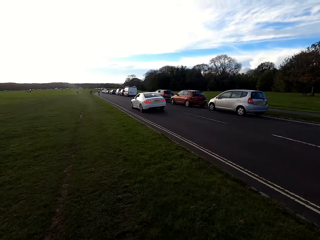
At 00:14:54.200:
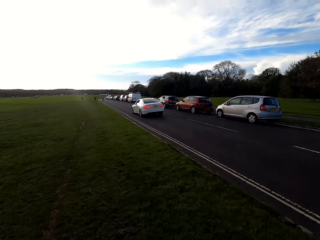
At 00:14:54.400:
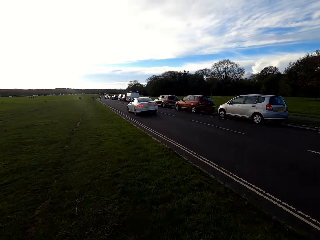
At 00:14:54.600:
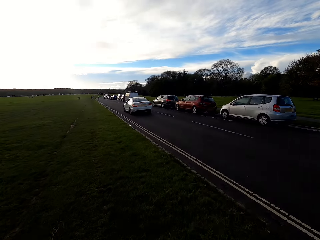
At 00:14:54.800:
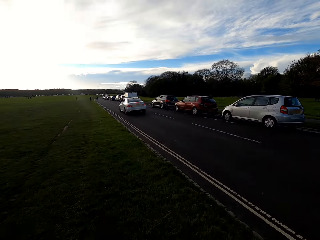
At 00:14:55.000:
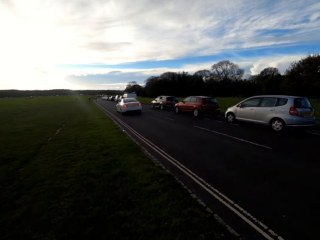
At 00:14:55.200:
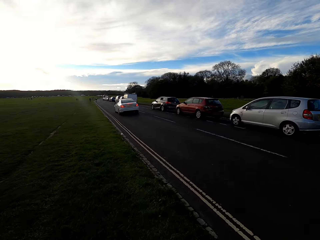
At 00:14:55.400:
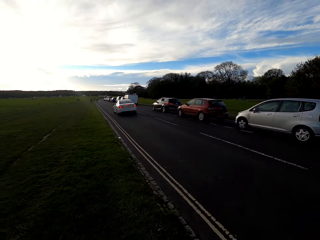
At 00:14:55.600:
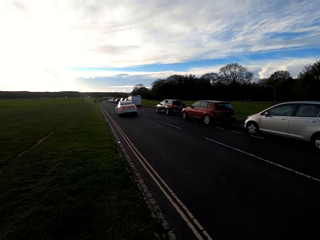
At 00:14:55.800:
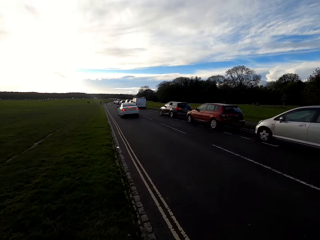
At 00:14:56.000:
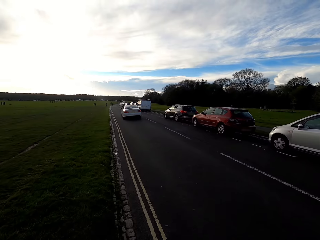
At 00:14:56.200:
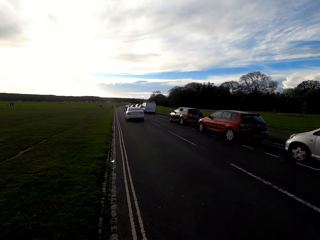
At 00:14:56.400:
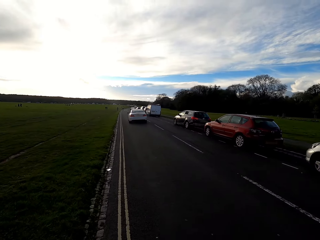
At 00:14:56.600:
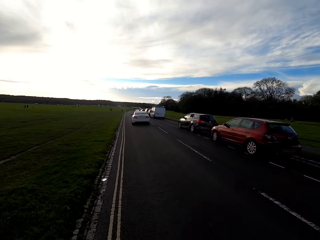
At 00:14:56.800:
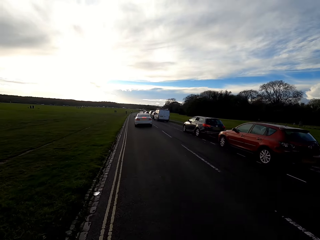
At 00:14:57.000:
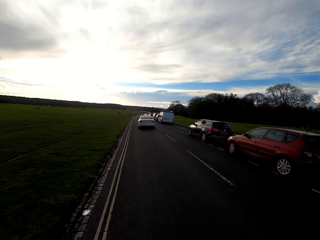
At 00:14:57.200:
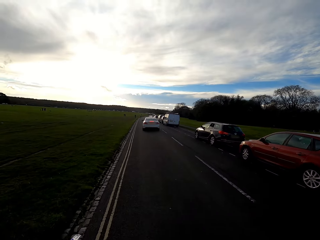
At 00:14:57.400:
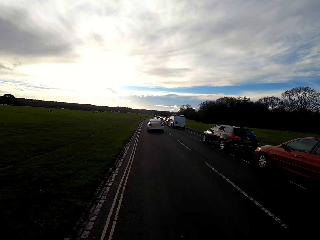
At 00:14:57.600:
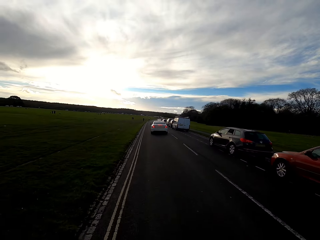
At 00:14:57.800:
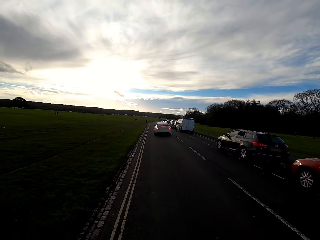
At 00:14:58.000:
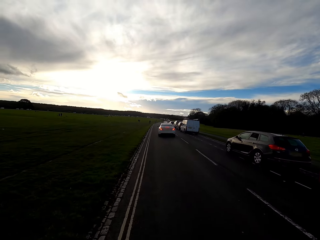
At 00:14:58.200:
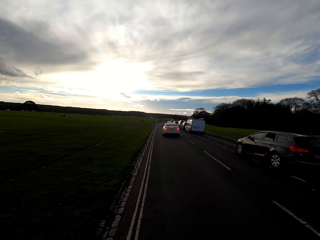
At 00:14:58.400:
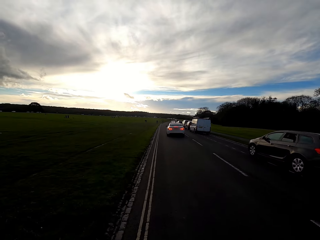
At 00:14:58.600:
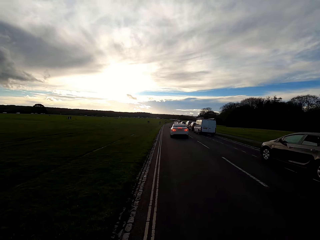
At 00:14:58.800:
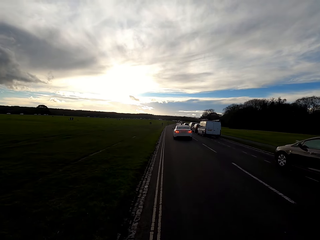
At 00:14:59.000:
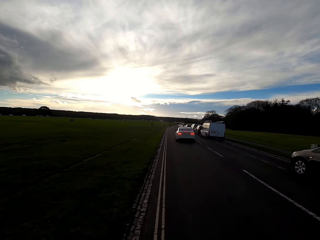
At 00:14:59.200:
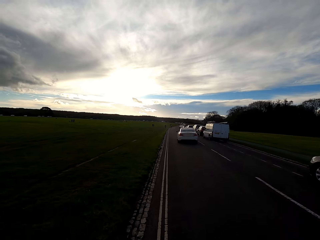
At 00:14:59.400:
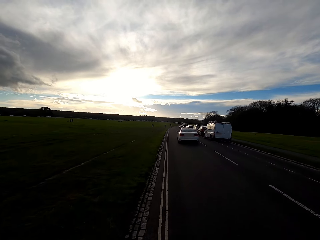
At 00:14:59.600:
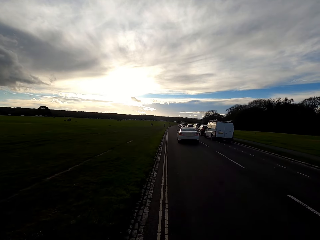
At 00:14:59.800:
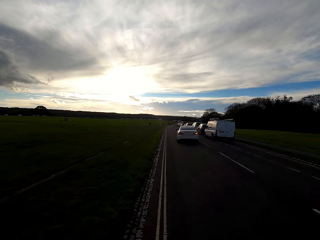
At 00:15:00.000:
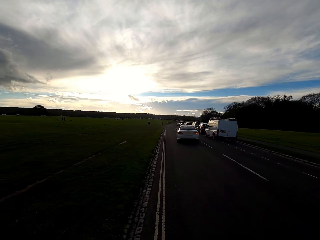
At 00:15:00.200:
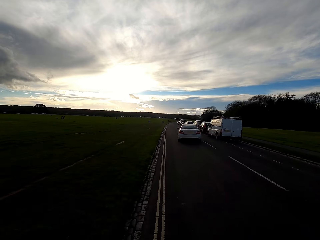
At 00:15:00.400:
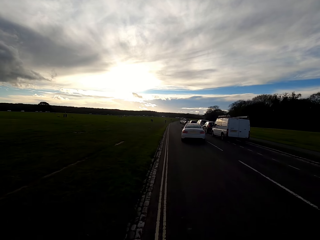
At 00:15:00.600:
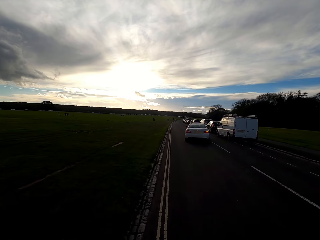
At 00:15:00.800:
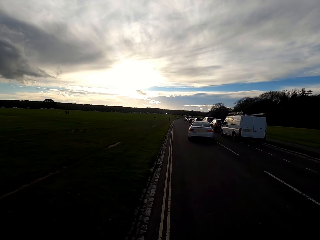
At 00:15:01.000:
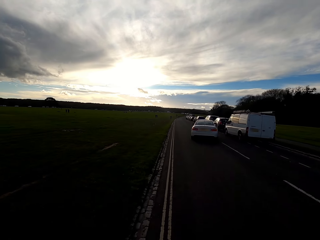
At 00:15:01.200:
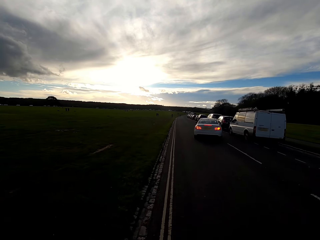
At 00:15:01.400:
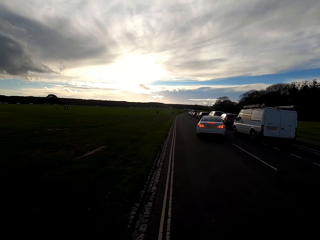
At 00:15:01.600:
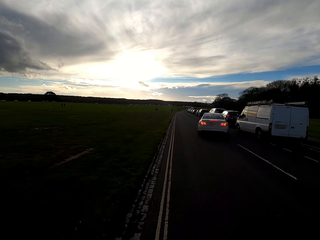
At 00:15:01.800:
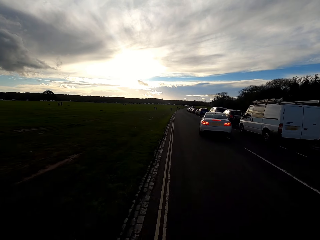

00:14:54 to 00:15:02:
The camera wearer enters on a tarmac road cycling. They ride the bicycle on the tarmac road.

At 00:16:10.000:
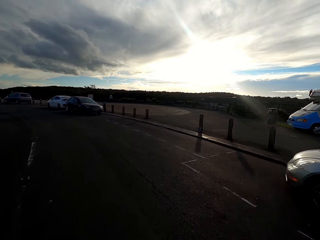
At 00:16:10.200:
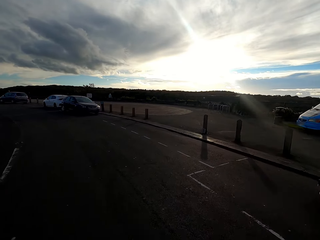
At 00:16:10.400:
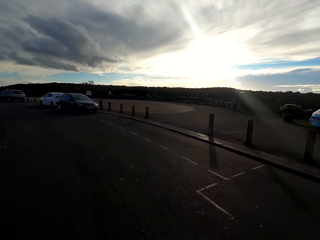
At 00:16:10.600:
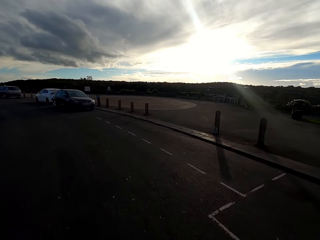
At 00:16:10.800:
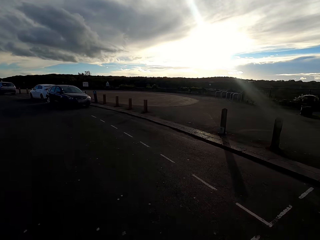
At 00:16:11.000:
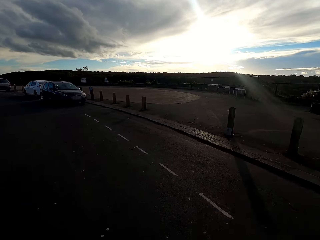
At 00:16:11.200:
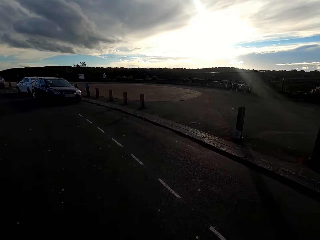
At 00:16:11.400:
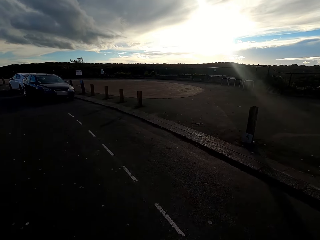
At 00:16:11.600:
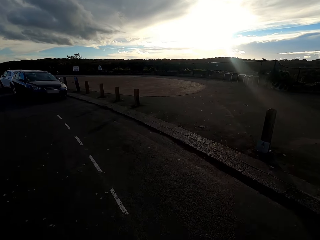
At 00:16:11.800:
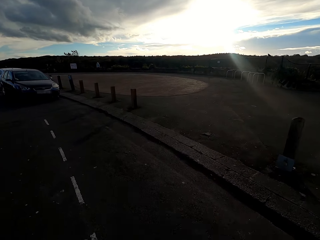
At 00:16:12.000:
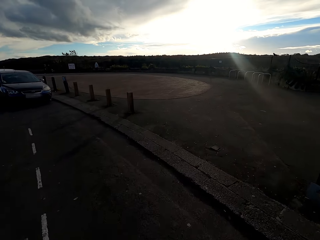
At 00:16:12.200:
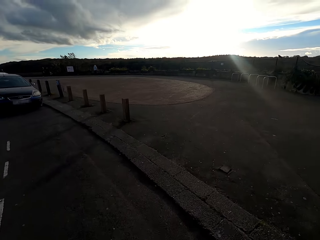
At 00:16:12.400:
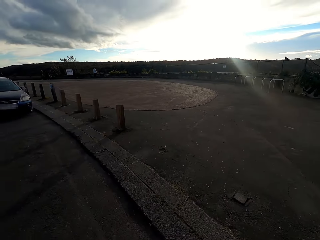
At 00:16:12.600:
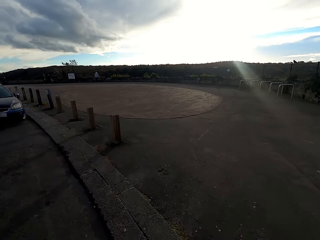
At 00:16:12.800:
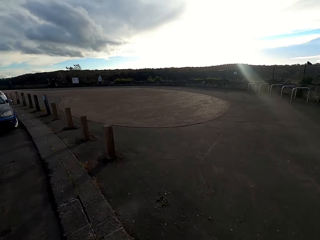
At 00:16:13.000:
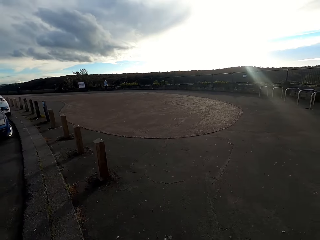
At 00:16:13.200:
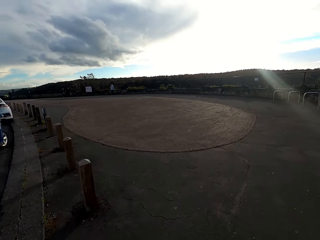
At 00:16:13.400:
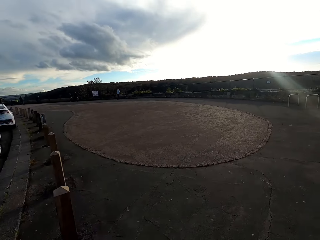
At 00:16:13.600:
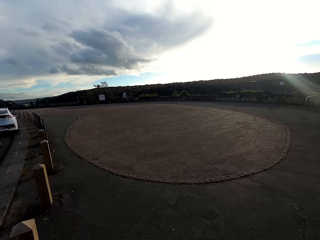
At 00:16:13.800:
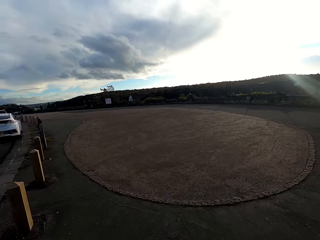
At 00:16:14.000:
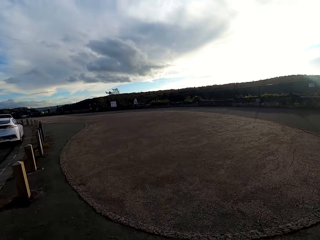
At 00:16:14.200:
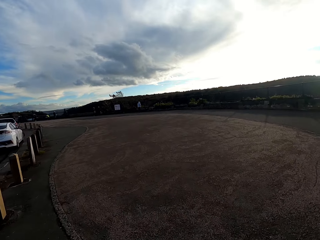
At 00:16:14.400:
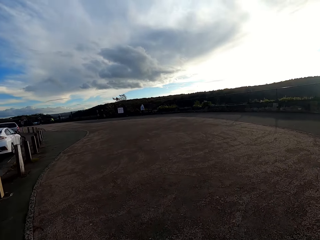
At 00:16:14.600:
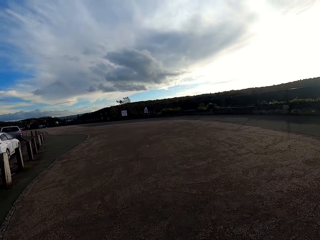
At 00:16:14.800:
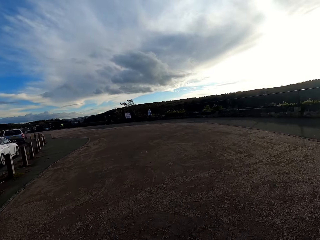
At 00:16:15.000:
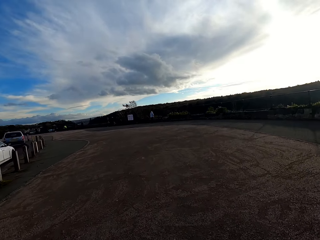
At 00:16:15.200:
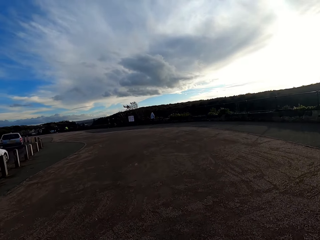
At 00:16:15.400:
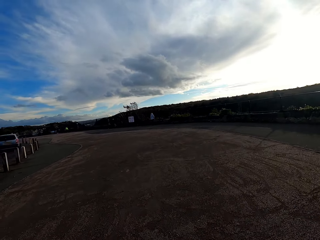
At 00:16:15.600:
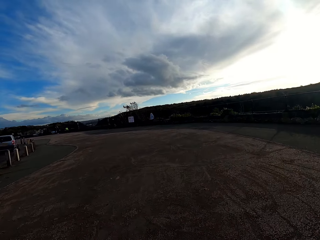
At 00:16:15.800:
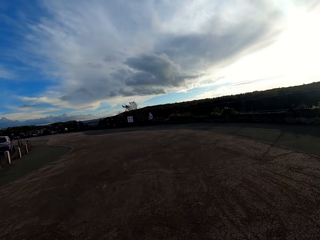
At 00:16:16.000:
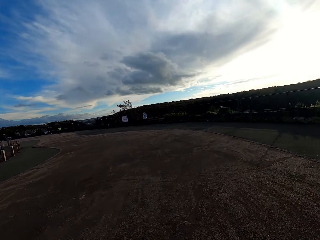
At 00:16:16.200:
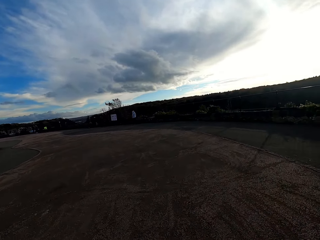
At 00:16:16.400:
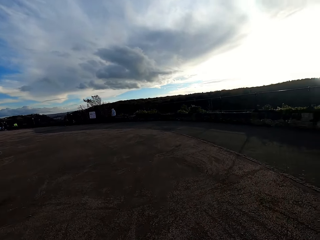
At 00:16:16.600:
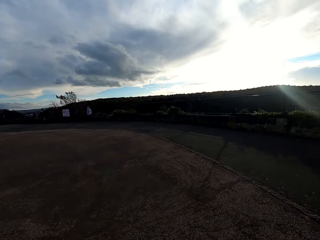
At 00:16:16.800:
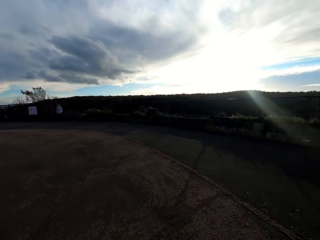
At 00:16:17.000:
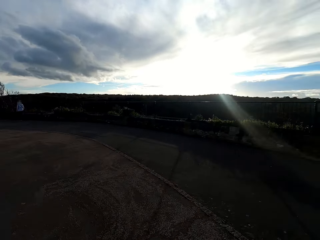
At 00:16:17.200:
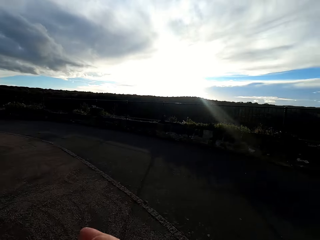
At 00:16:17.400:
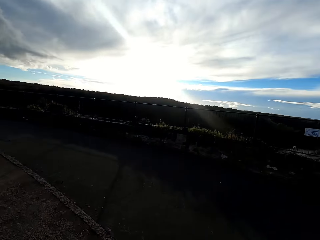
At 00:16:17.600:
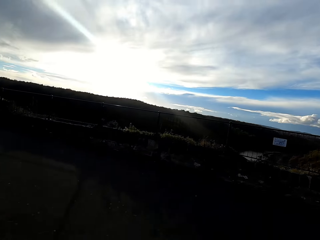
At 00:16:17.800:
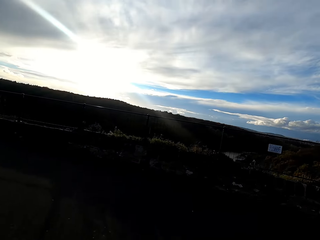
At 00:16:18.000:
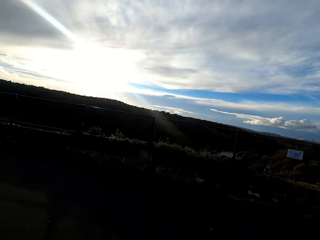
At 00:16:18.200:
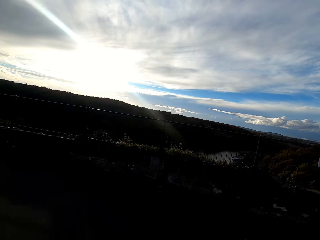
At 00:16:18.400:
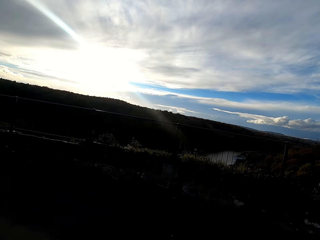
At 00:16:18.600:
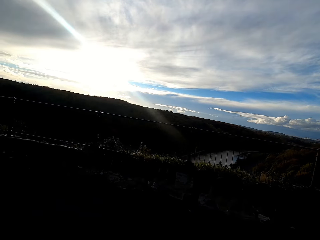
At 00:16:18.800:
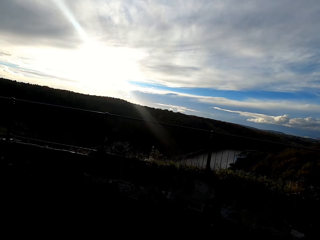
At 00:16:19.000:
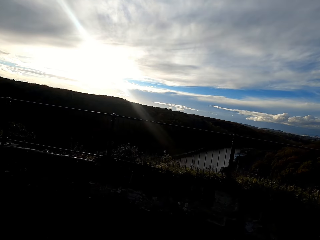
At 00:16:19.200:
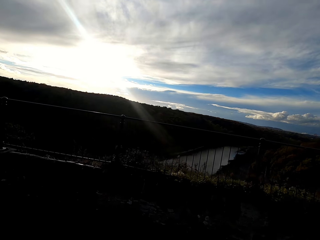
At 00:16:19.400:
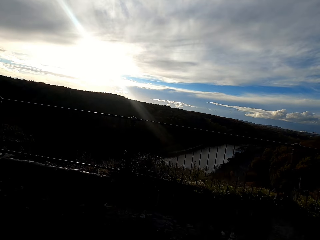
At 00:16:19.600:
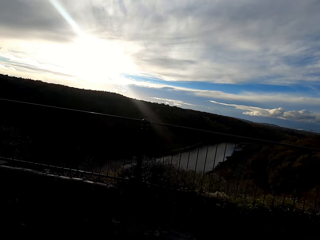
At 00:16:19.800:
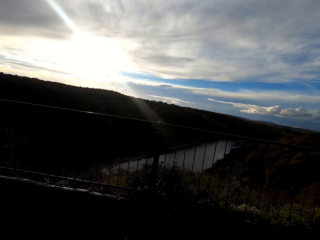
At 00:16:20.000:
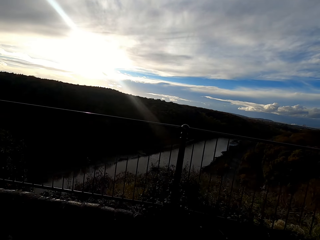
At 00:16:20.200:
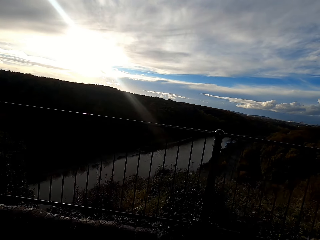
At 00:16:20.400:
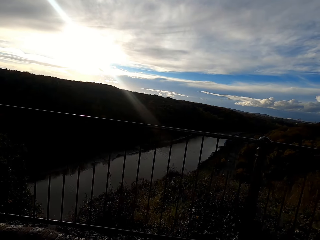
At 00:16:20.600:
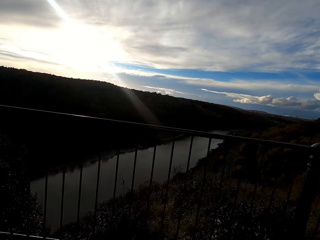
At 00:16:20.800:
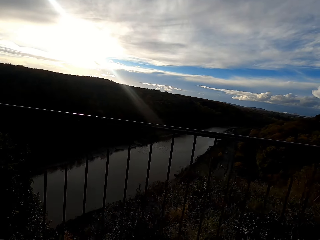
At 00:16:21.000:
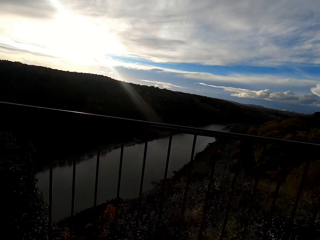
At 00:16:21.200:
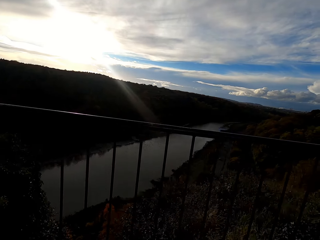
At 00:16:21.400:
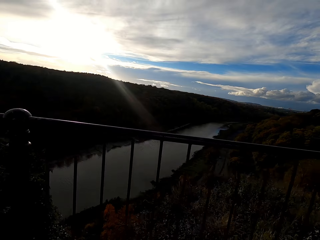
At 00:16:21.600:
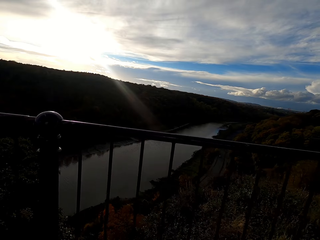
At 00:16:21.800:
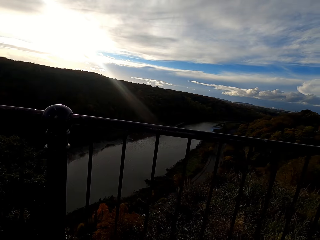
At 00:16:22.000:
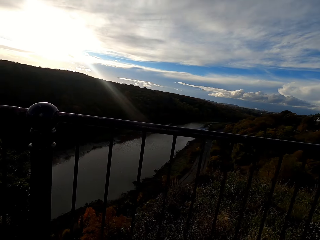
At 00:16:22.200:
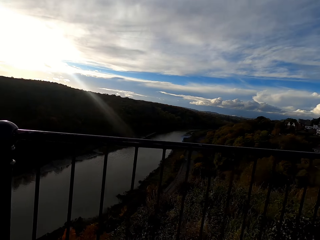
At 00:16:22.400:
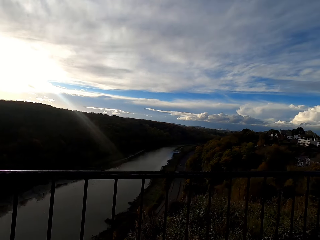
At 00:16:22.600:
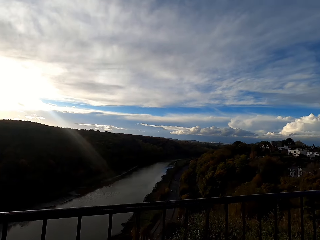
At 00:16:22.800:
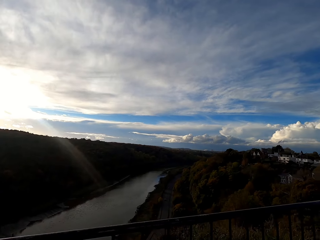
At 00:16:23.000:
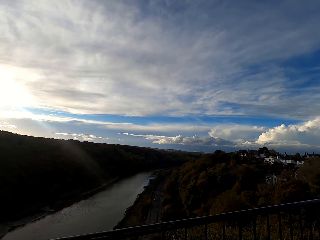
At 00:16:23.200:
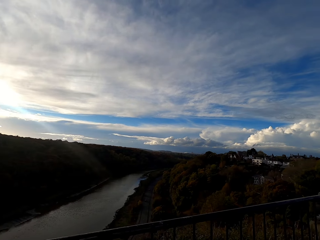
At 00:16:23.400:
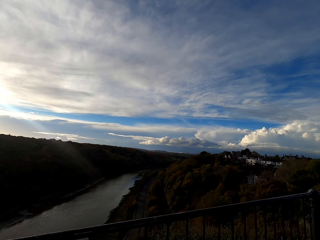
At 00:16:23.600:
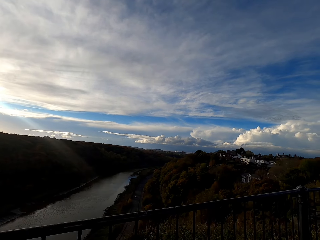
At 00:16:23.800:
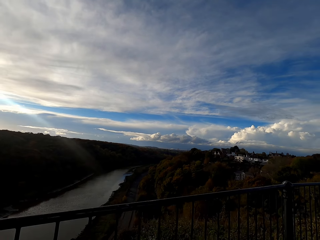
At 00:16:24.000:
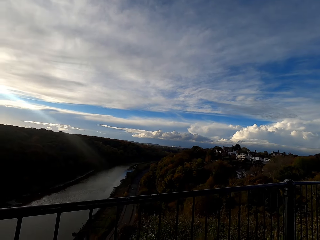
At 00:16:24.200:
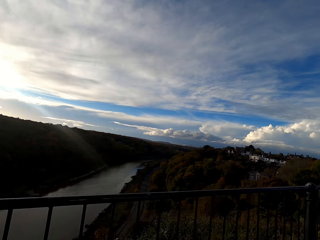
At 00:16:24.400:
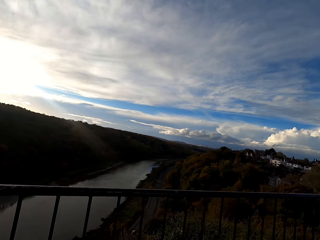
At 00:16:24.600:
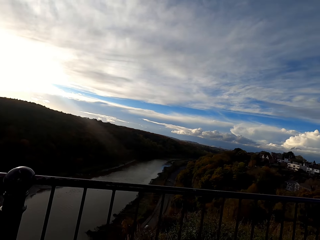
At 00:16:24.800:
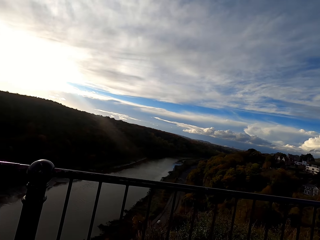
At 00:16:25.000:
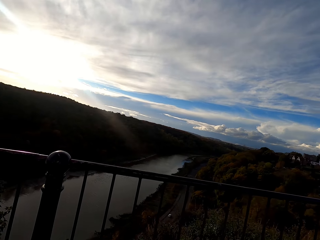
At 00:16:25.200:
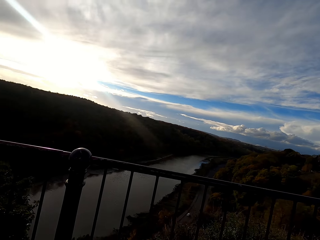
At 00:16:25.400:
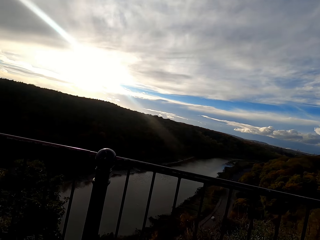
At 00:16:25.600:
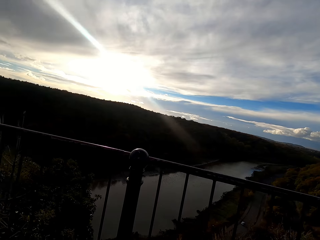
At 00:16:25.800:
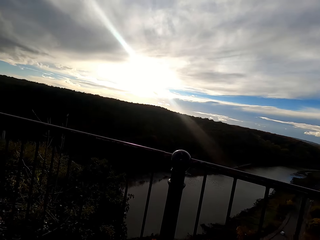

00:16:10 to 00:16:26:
The camera wearer crosses to another road while cycling. They stop on a bridge.
